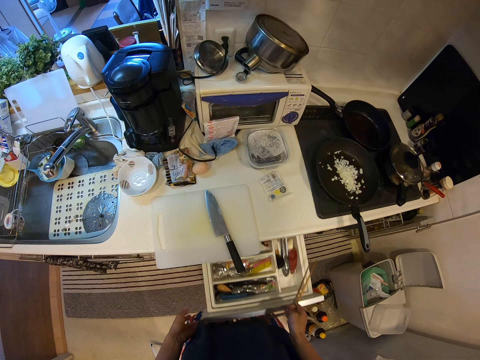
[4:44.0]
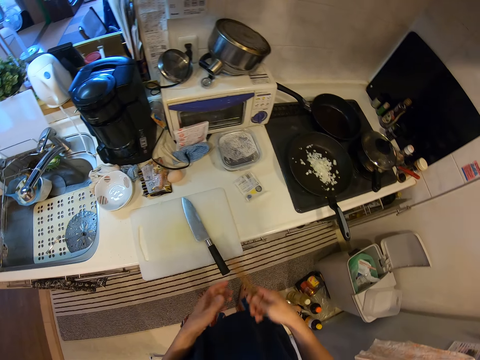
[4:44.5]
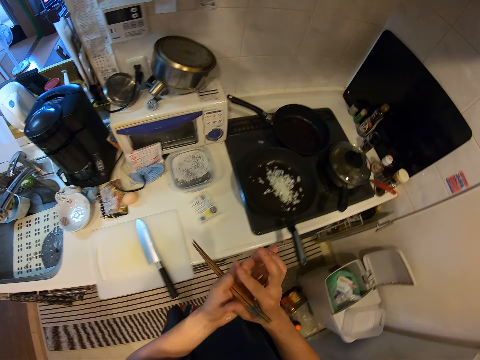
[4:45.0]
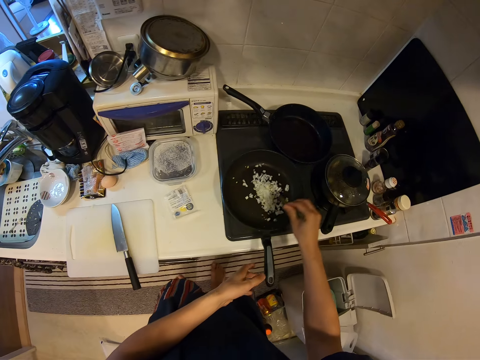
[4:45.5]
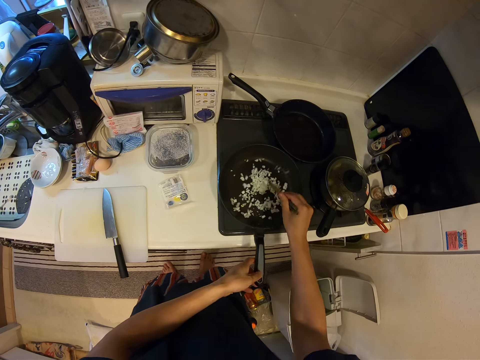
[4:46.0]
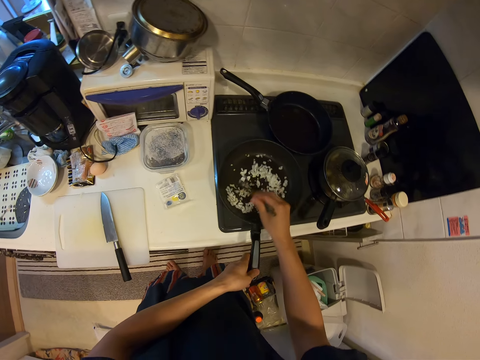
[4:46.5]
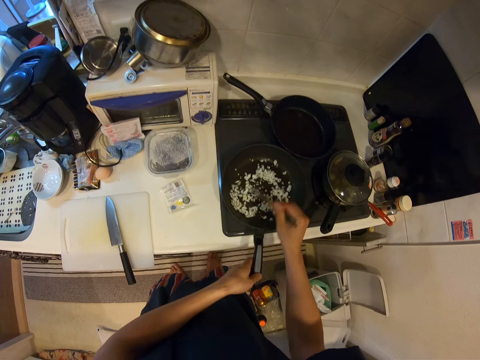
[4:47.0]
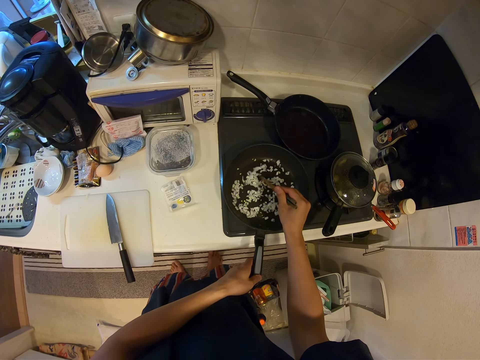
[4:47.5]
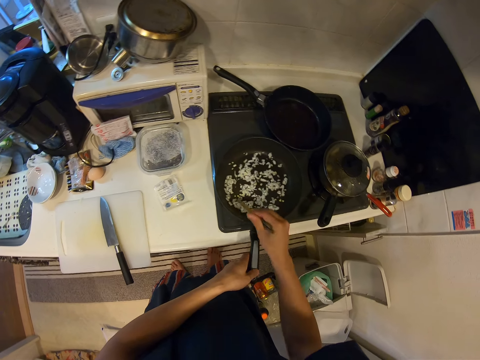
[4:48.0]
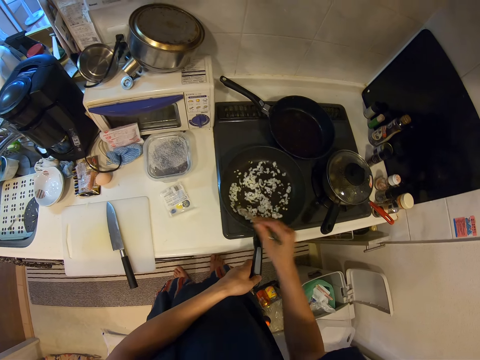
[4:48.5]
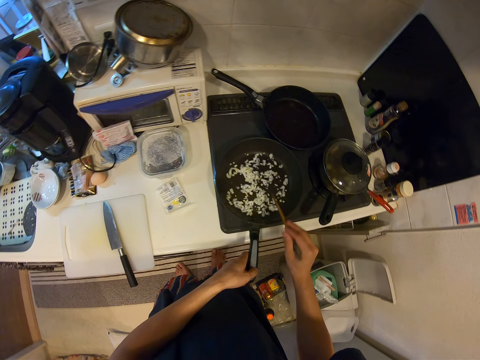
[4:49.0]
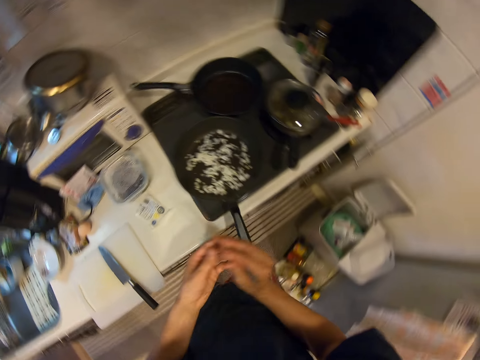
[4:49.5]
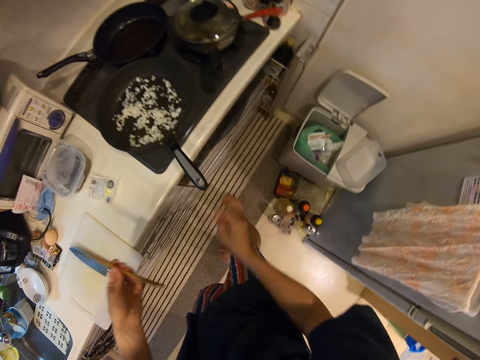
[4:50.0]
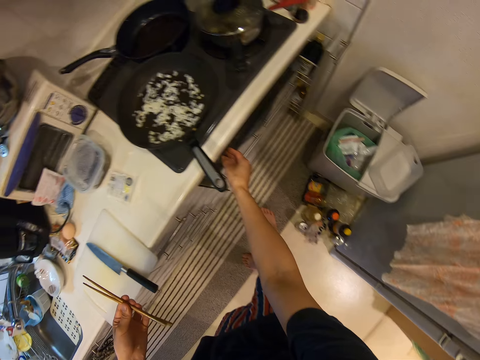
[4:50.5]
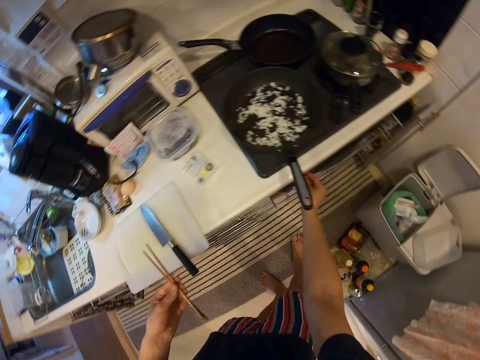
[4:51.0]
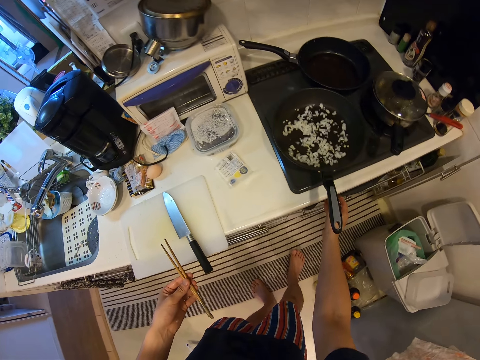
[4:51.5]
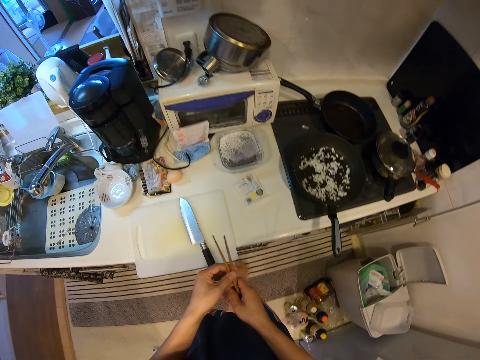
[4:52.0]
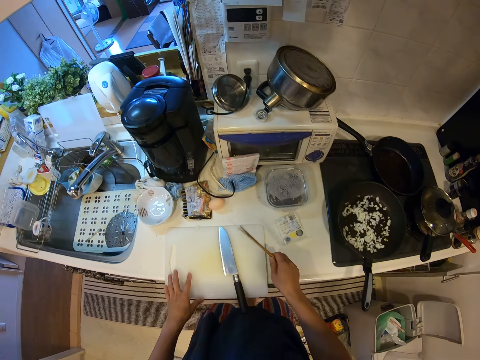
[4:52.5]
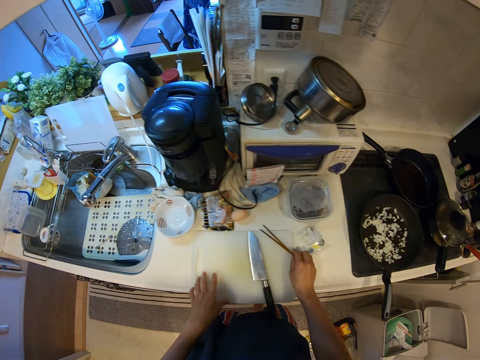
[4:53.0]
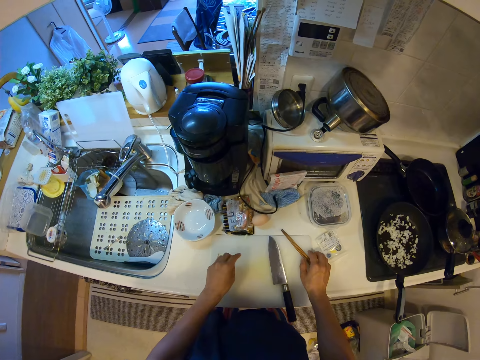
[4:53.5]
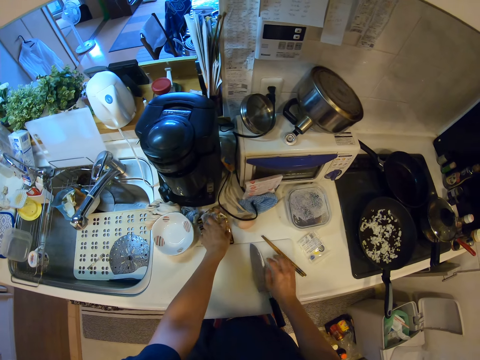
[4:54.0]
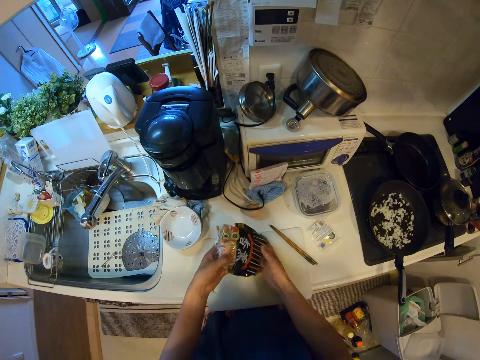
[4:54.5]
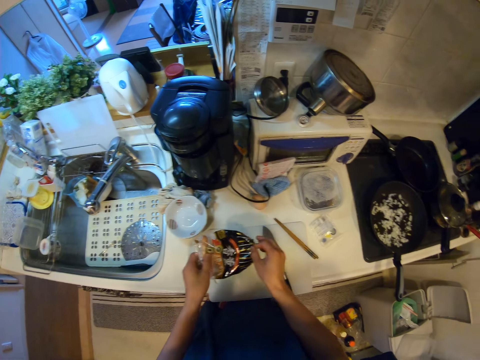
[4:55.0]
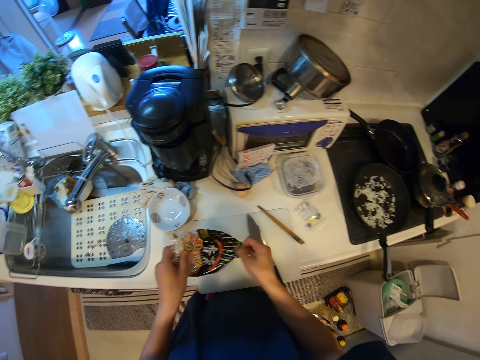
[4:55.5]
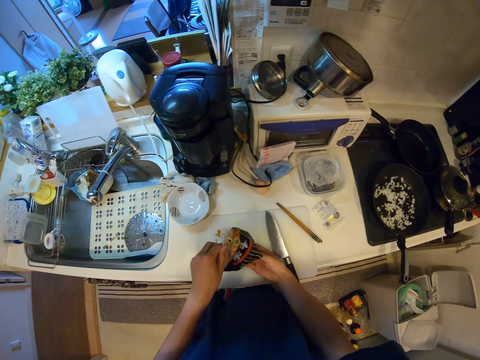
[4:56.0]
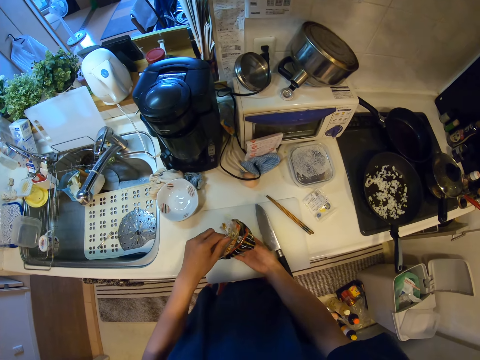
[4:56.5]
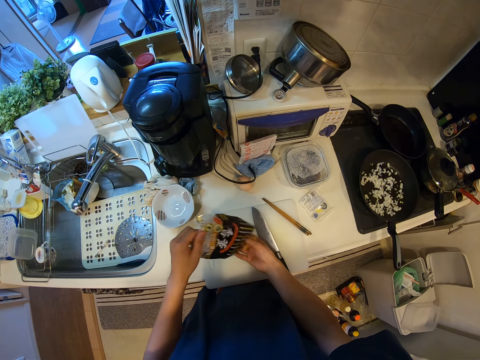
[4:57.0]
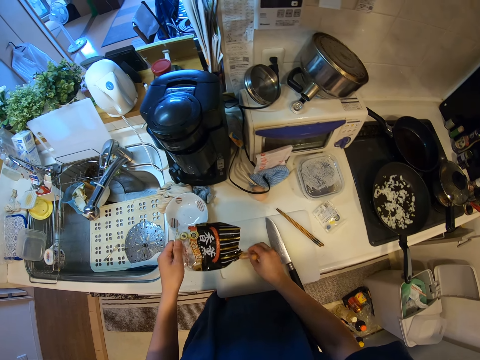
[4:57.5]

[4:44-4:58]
The camera wearer closes the drawer. They hold the chopsticks. They mix the onion with the chopsticks. They hold the pan handle. They hit the chopsticks against the pan. They hold the chopsticks. They turn the cooker knob. They hold the chopsticks. They move the chopping board. They put the chopsticks on the chopping board. They pick up the plastic paper. They hold the plastic paper. They remove something from the plastic paper.

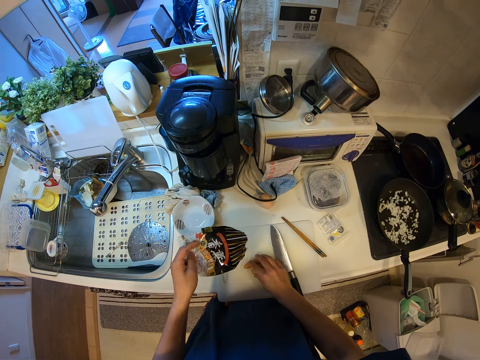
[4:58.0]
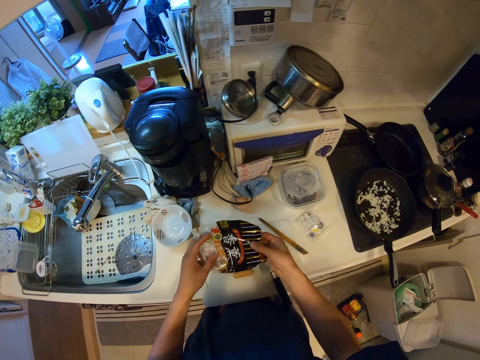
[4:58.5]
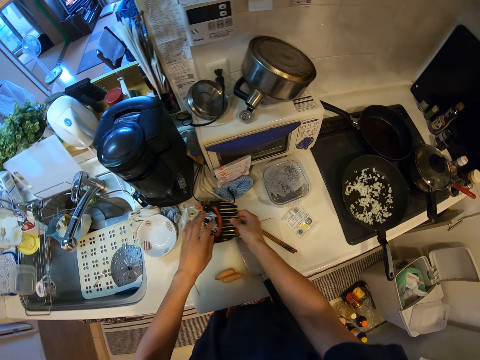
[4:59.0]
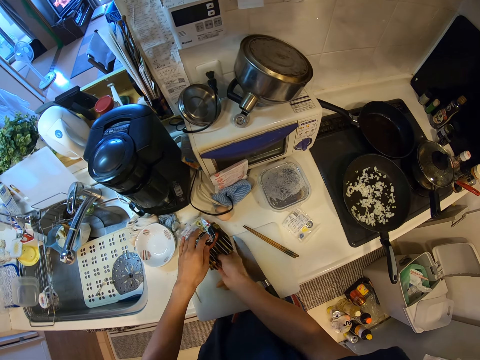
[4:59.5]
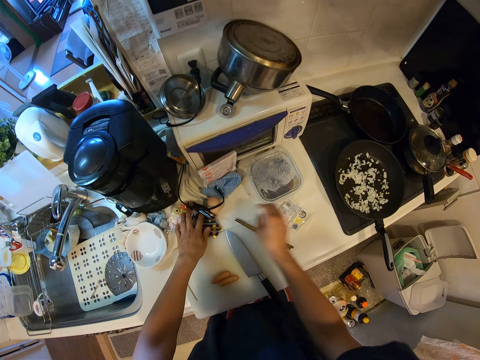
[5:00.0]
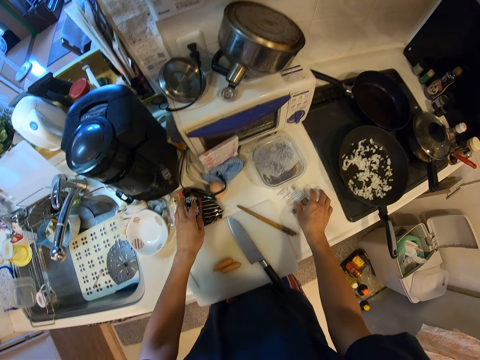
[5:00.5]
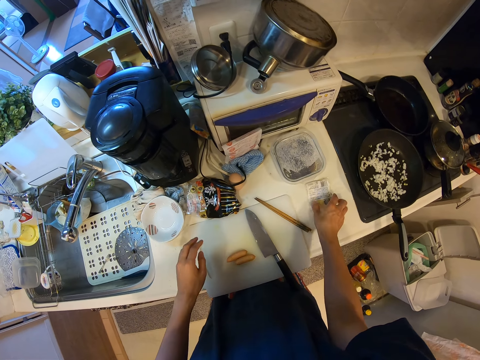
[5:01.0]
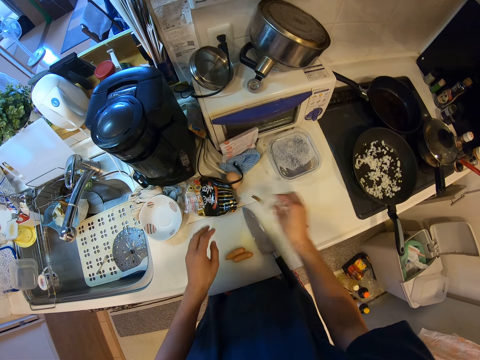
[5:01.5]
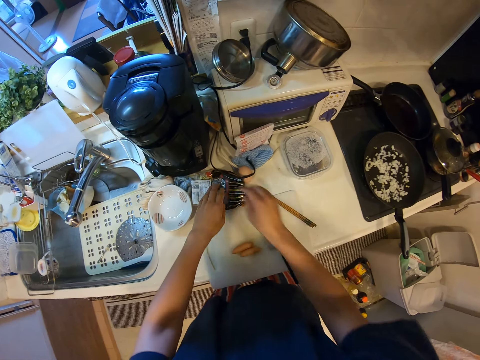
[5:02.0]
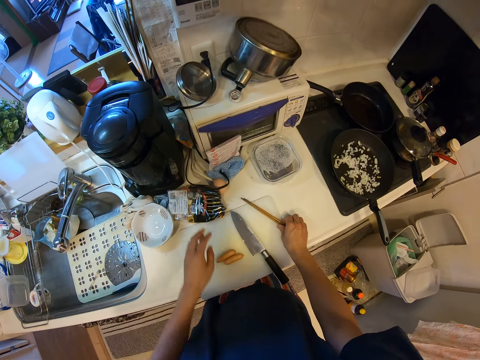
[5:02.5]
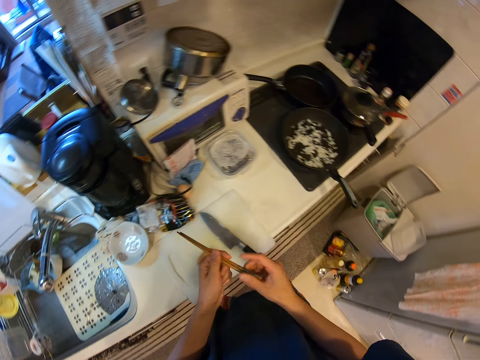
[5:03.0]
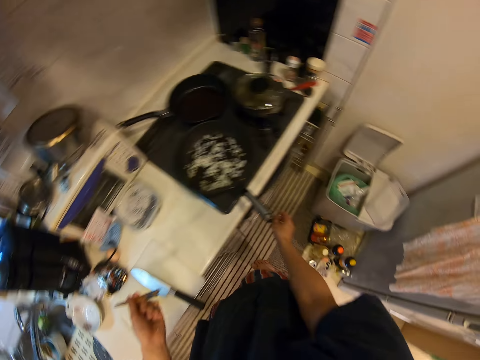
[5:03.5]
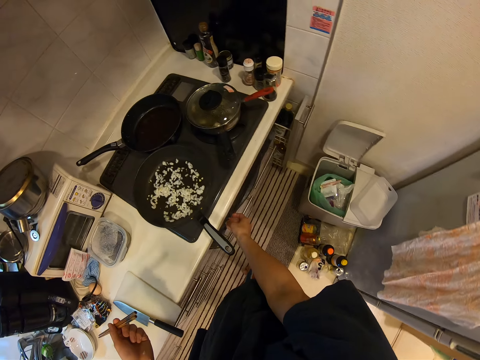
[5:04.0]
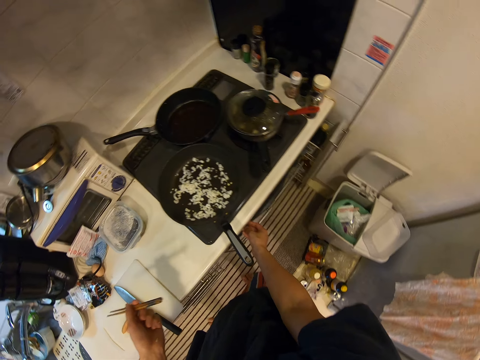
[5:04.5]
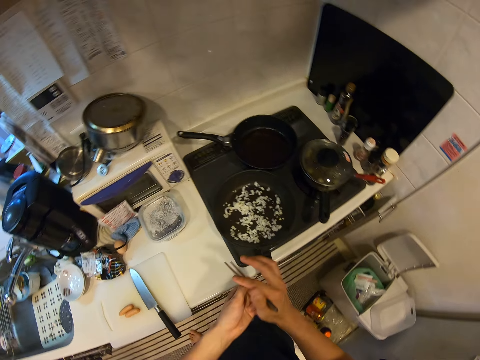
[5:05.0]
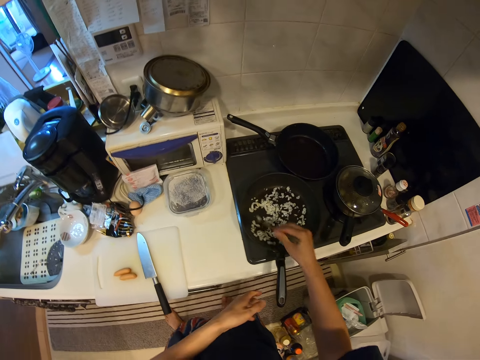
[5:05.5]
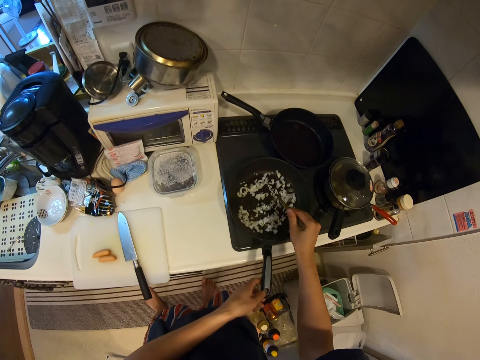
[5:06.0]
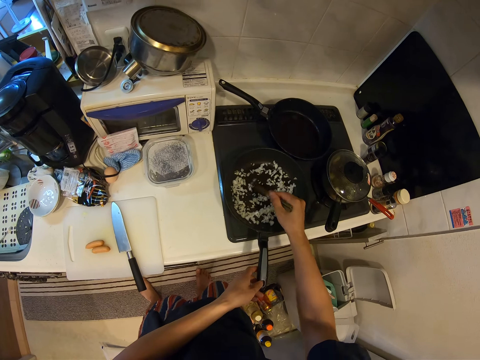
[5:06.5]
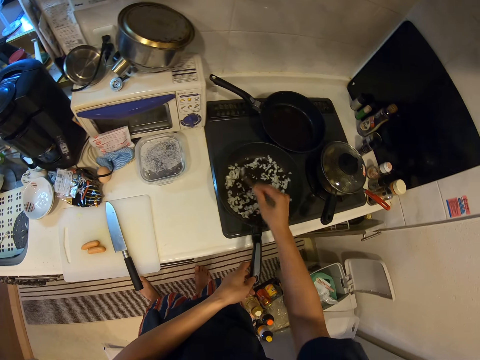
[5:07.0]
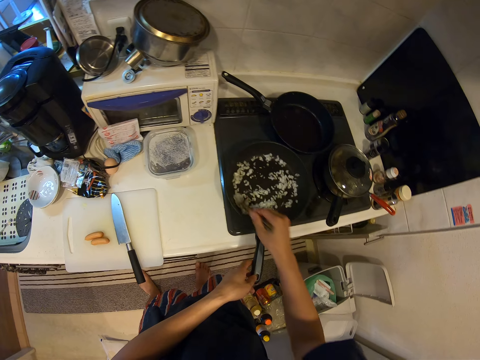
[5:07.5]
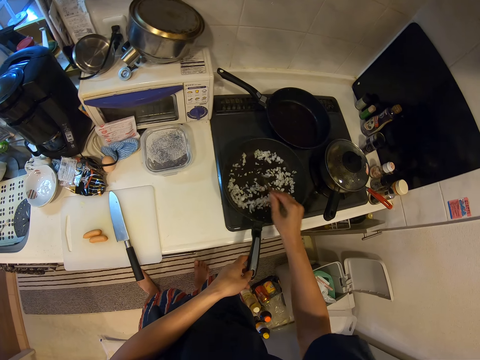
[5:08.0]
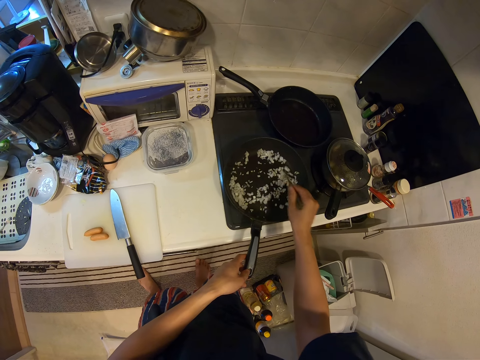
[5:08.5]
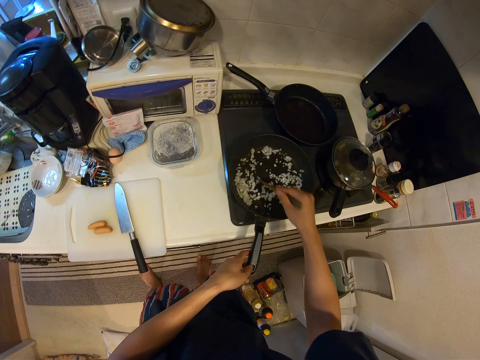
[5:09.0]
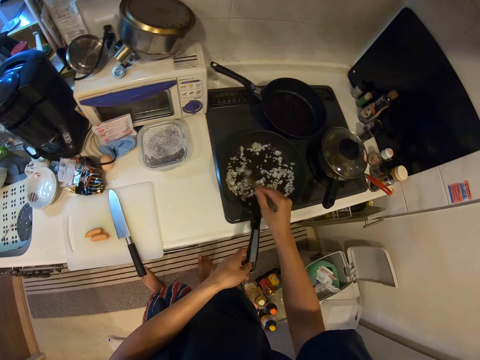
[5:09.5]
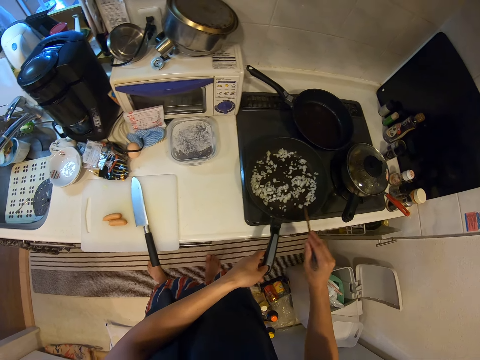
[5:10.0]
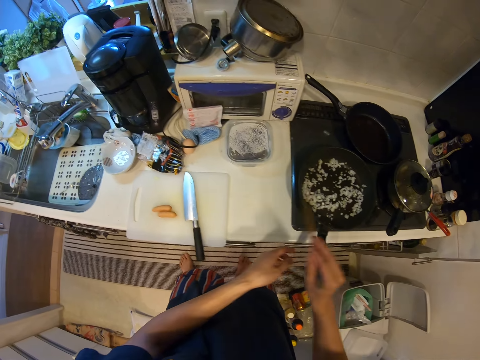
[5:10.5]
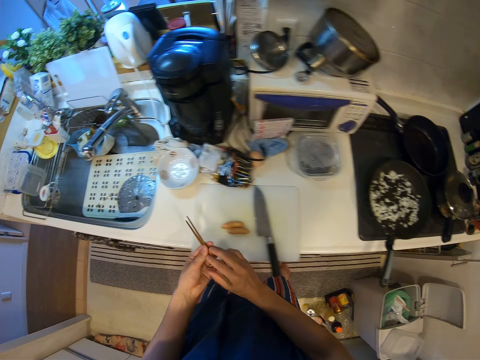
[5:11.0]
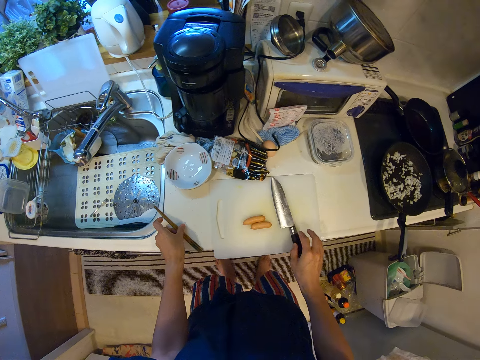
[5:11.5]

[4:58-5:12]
The camera wearer puts the object on the cutting board. They hold the plastic paper. They put the plastic paper down. They pick up the plastic paper. They put the plastic paper down. They pick up the chopsticks. They hold the chopsticks. They turn the cooker knob. They hold the chopsticks. They mix the onion. They hold the pan handle. They hit the chopsticks against the pan.
